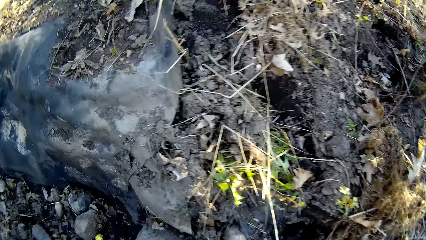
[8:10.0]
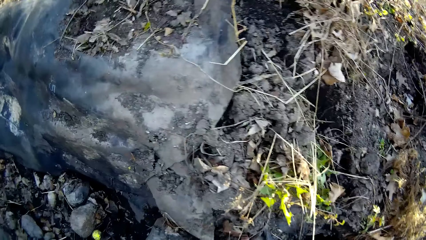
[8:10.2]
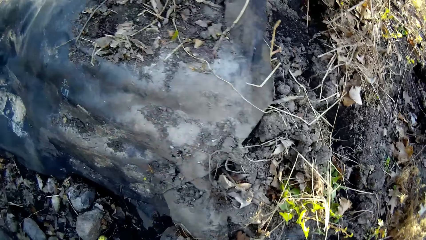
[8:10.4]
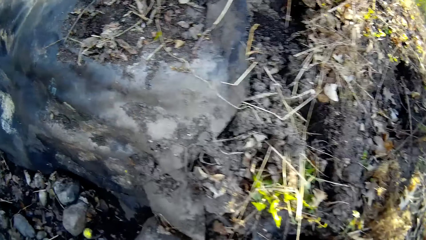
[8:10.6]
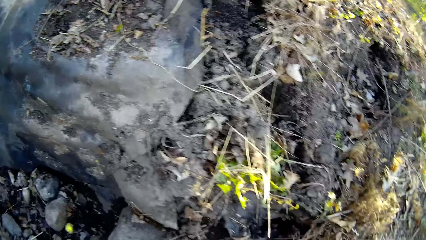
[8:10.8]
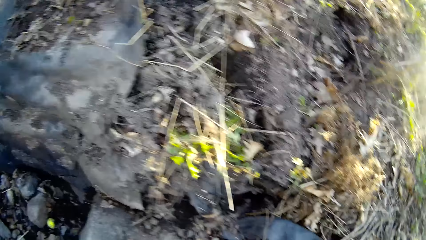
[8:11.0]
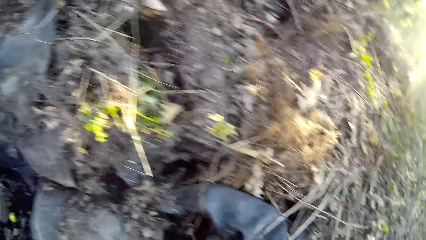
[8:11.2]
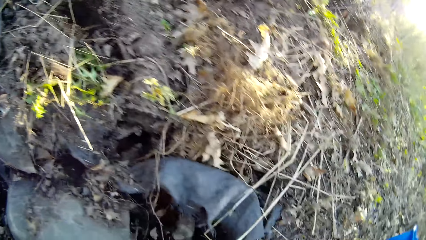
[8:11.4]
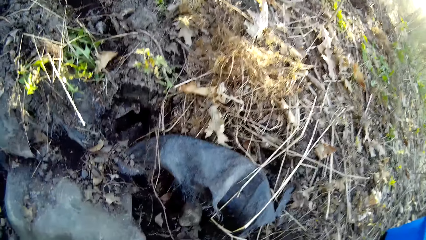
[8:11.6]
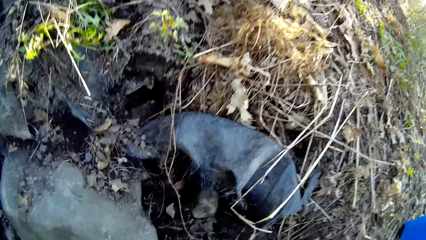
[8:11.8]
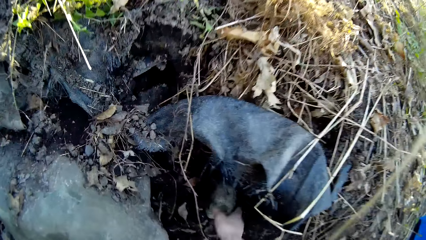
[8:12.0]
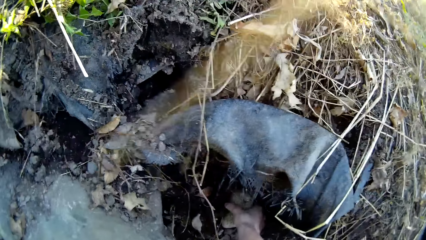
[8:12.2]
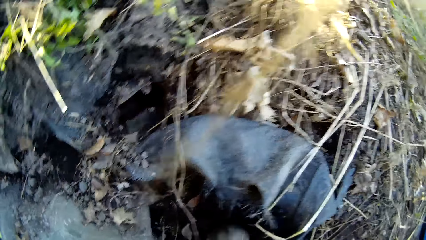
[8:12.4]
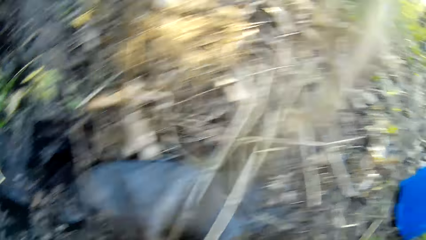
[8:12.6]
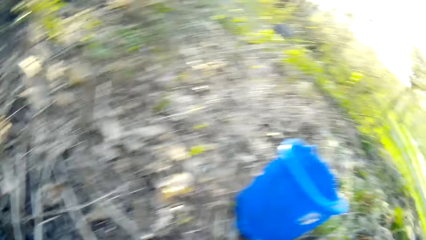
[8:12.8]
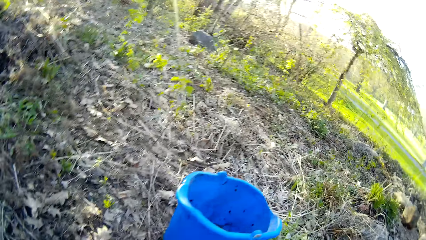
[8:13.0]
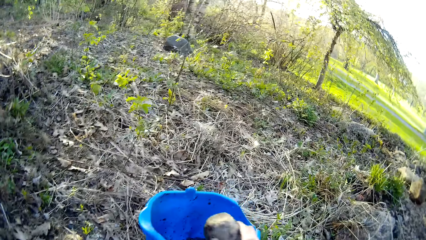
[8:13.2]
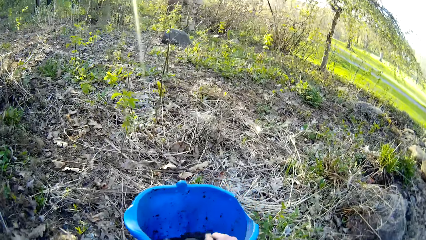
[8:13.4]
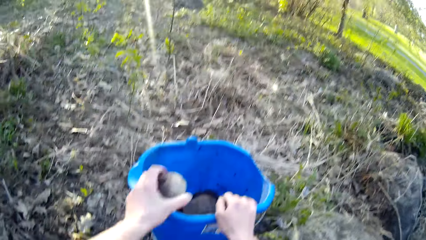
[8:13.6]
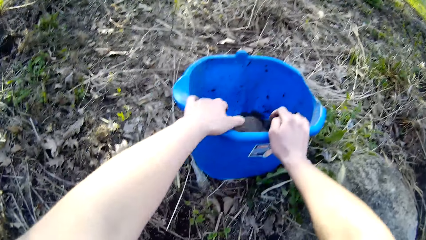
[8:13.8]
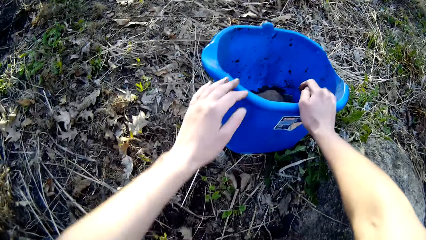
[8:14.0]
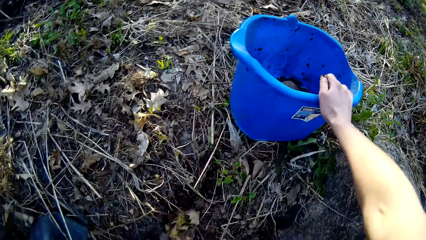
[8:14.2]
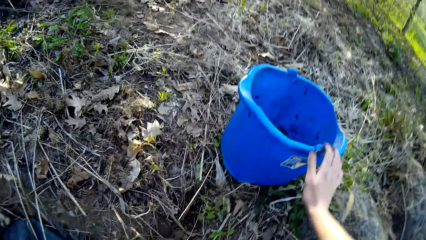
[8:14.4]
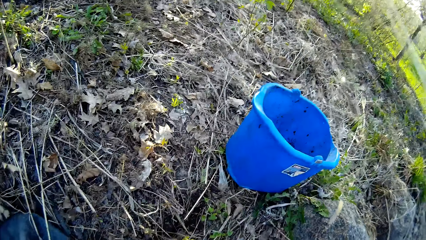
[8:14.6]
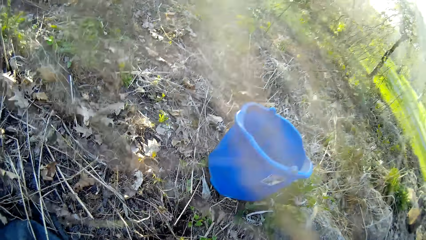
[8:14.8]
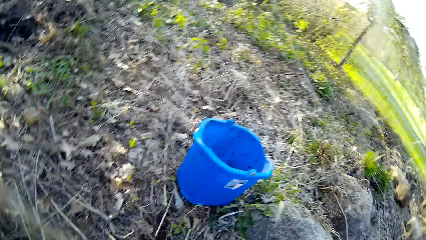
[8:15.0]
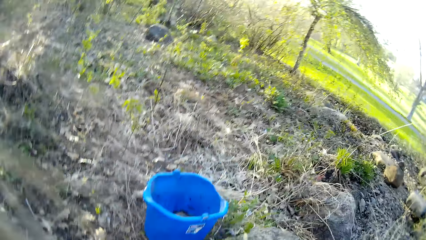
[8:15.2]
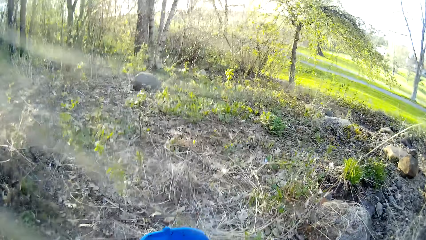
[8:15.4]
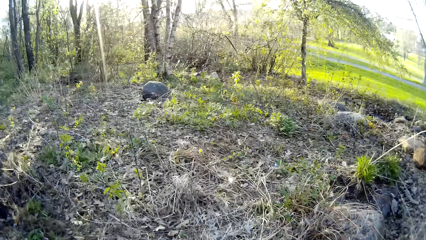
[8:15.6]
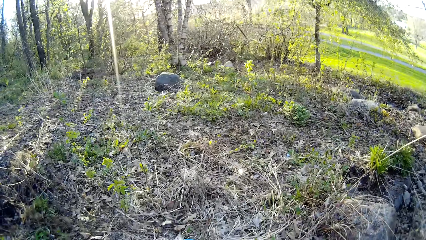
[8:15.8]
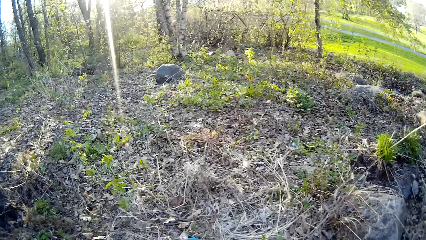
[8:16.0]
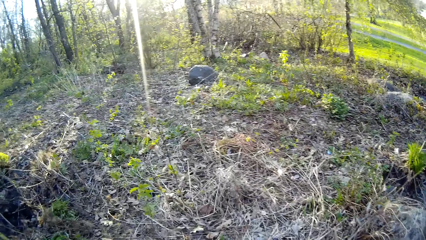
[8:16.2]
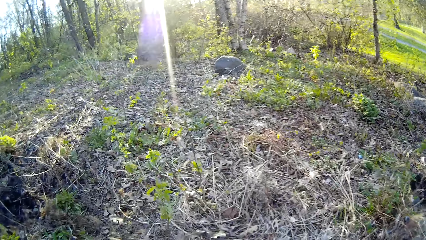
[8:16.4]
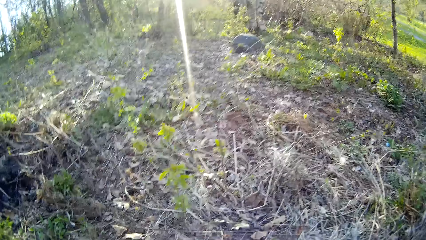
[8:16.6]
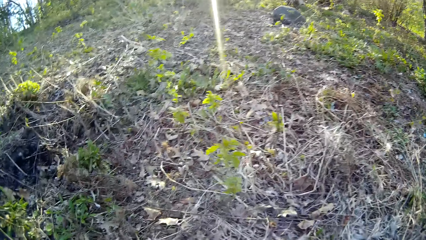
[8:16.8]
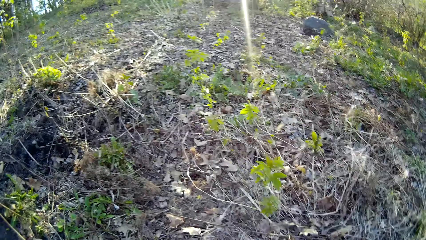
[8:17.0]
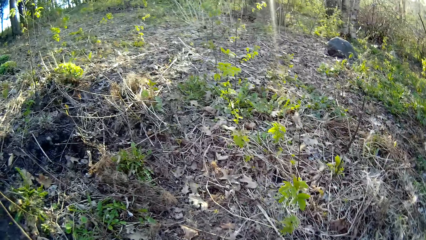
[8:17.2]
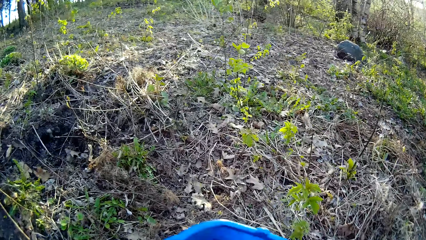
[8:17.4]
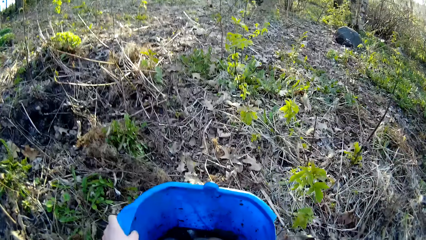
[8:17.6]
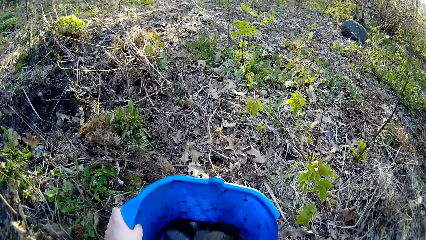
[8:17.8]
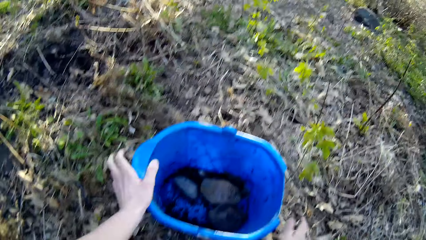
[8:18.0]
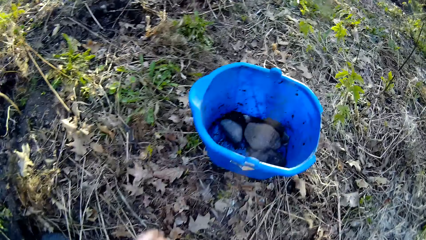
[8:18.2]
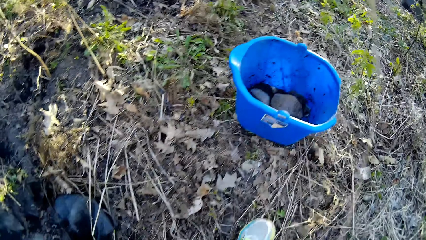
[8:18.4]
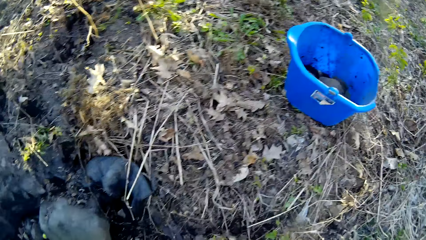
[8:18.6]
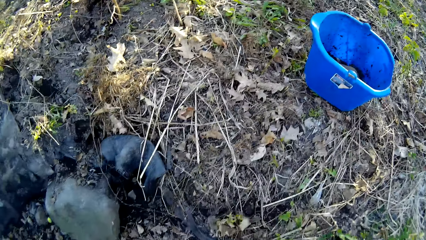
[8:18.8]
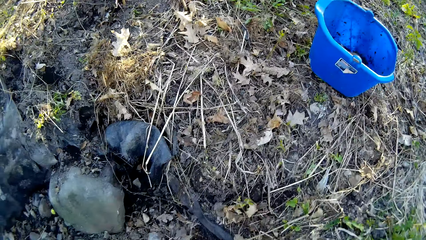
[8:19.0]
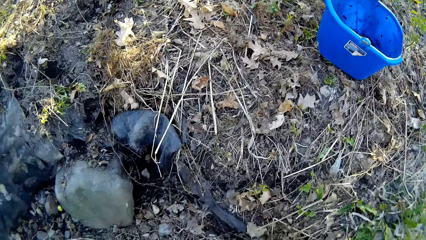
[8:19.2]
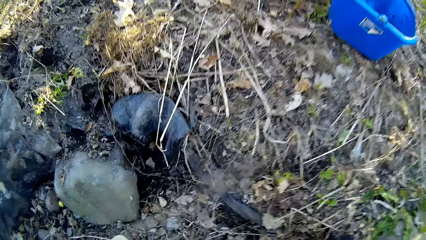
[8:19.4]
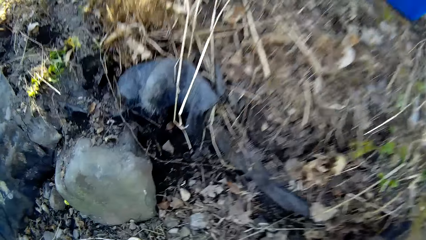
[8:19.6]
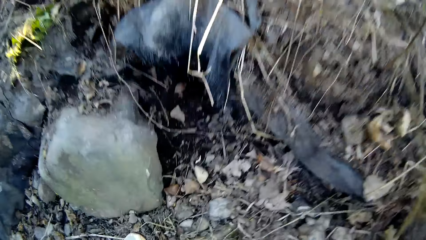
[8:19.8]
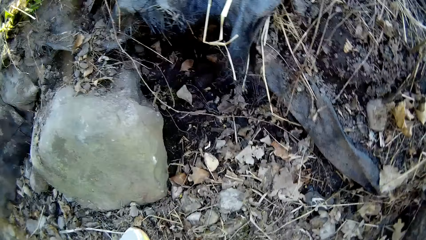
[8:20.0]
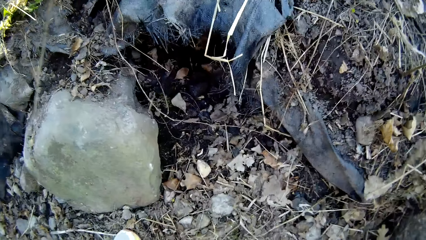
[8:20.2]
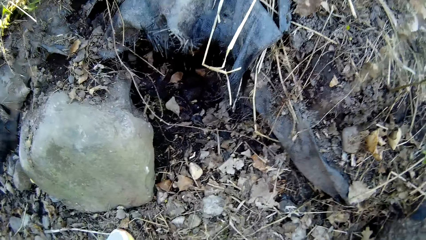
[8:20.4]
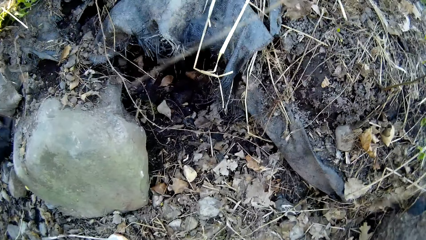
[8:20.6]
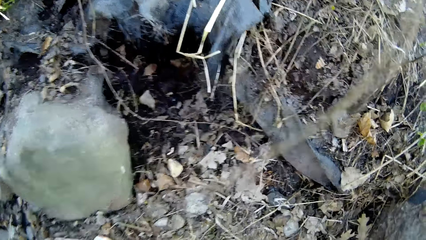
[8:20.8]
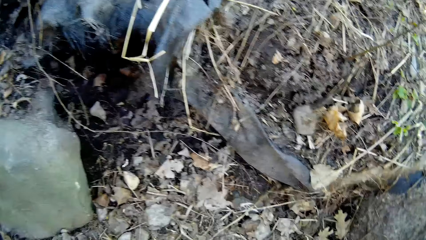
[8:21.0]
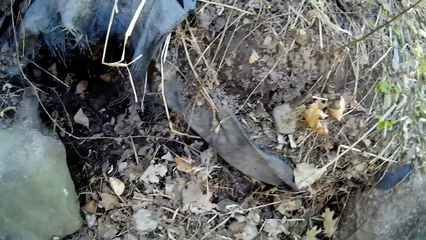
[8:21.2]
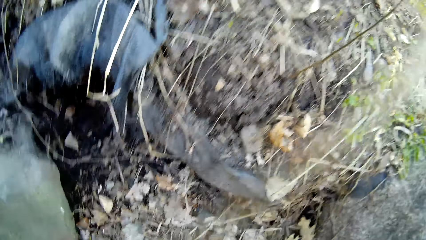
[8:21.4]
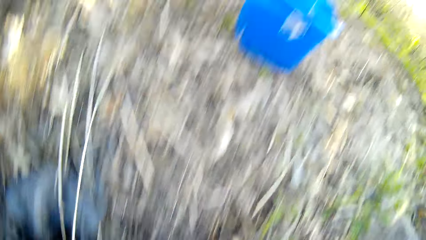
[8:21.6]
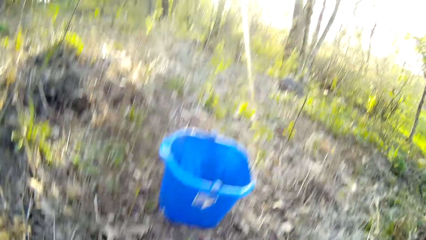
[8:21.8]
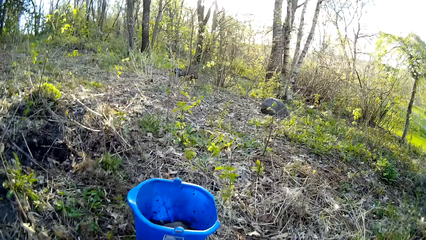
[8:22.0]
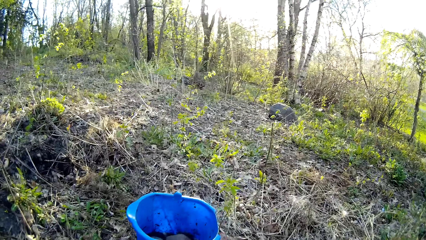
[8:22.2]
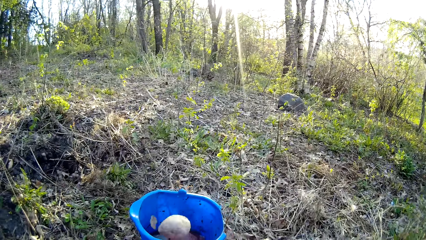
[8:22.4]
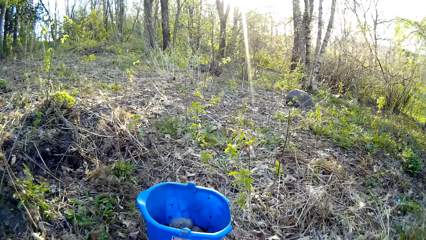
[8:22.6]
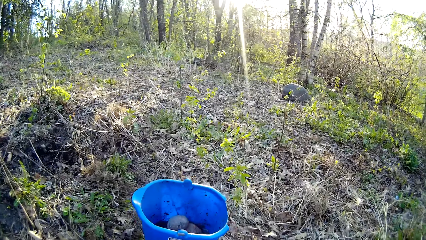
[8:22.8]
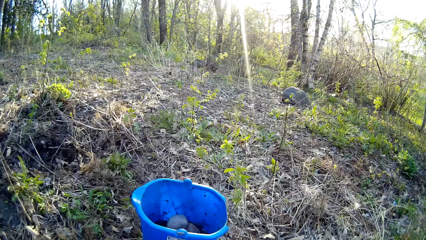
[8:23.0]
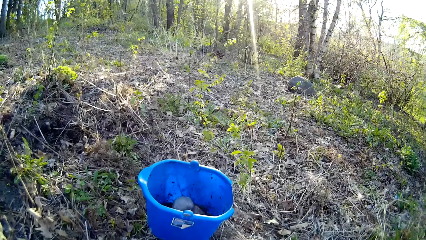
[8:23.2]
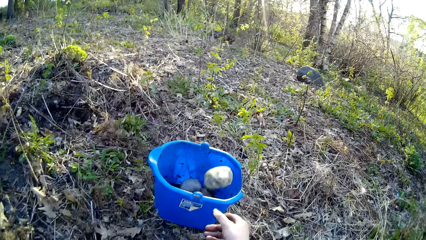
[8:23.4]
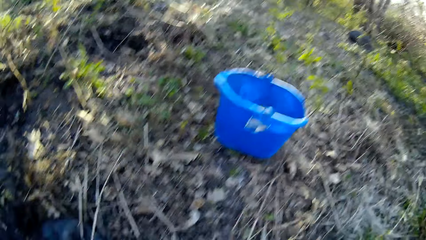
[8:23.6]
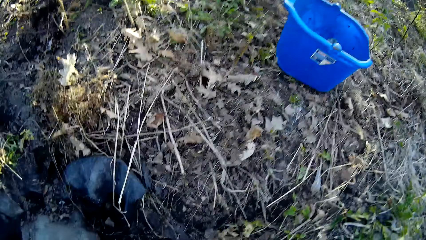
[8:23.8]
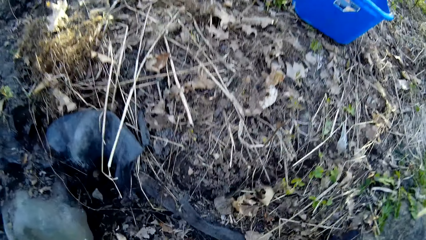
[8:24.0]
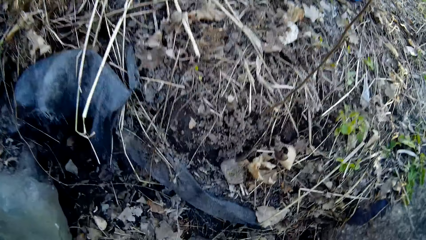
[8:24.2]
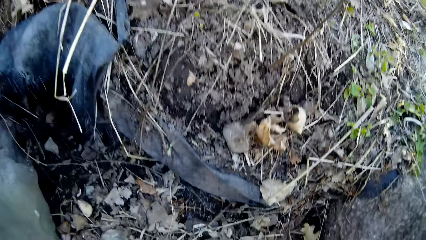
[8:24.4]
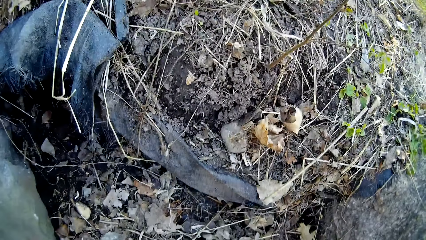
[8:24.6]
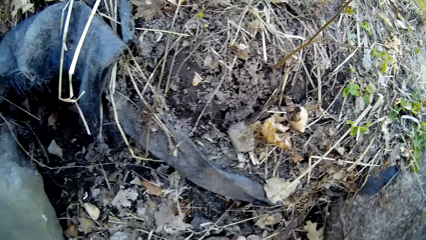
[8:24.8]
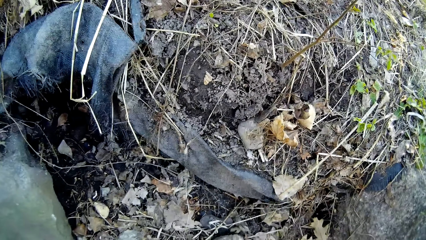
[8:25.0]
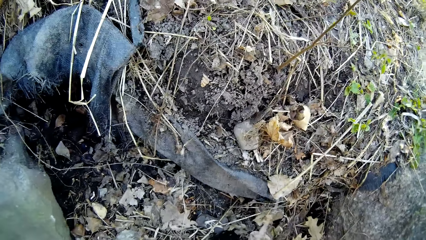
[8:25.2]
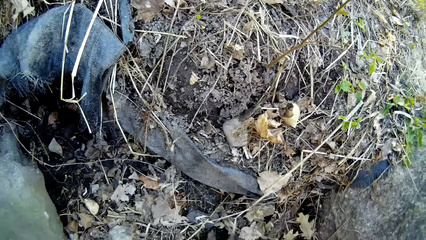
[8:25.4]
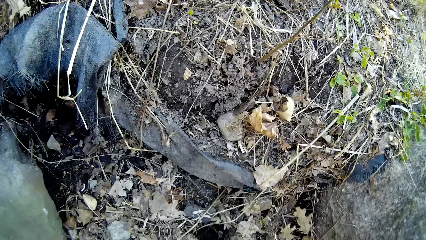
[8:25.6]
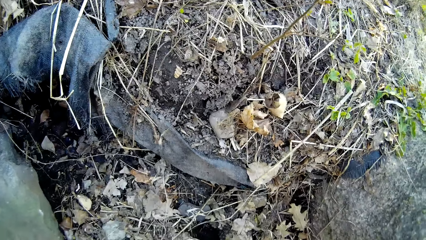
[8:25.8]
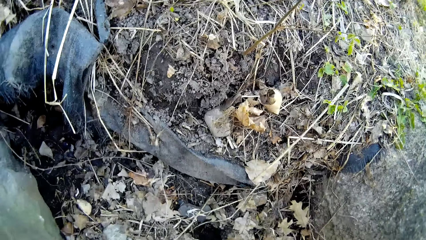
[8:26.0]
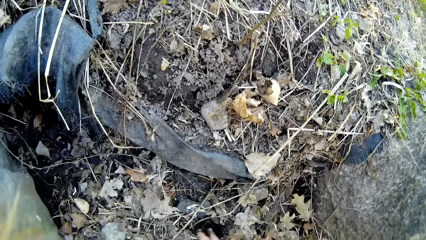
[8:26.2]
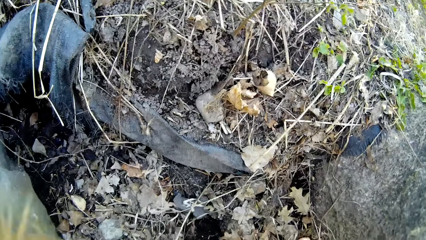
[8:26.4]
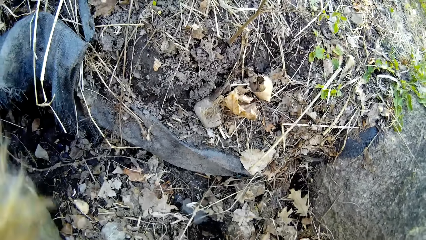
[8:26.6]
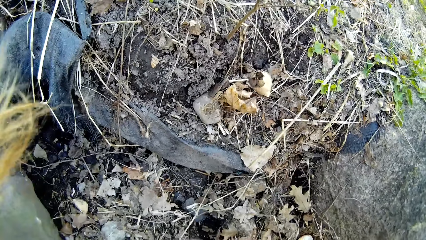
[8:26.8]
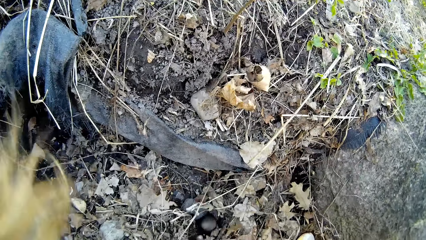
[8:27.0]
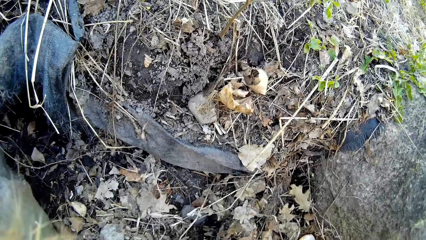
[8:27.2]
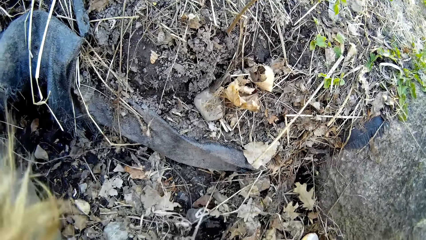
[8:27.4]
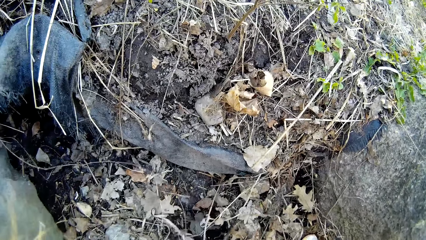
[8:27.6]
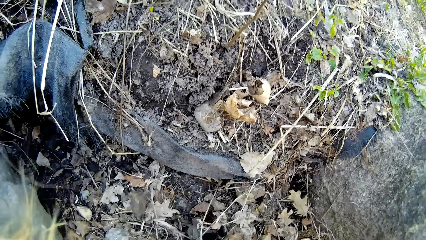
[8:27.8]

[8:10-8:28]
The camera wearer transfers stones from the ground to the bucket with both hands. He moves the bucket with both hands. He picks up the stone from the ground. He throws the stone into the bucket with his right hand. He throws the stone into the bucket again. He picks up the stone from the ground.
